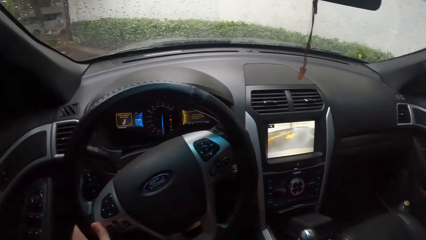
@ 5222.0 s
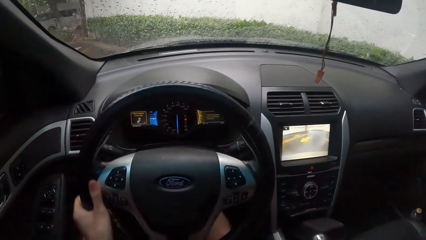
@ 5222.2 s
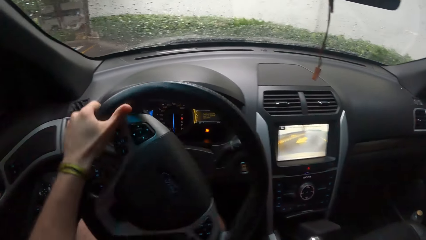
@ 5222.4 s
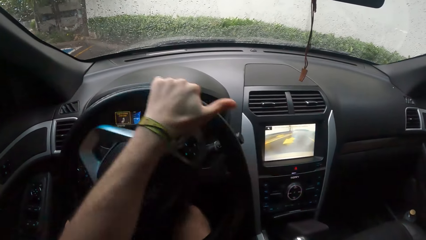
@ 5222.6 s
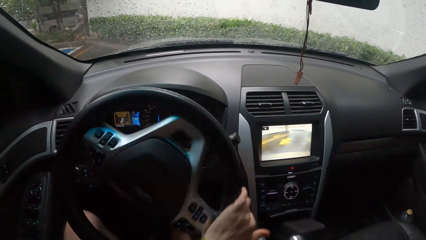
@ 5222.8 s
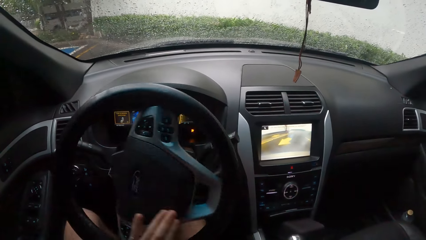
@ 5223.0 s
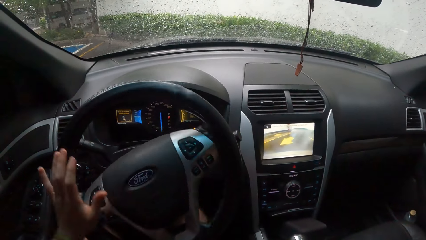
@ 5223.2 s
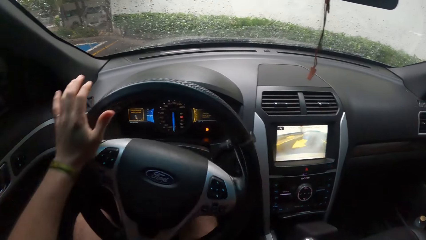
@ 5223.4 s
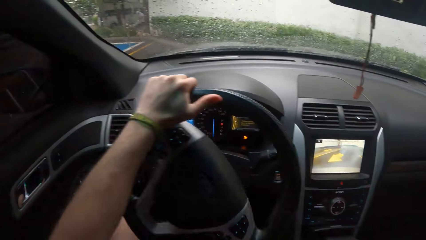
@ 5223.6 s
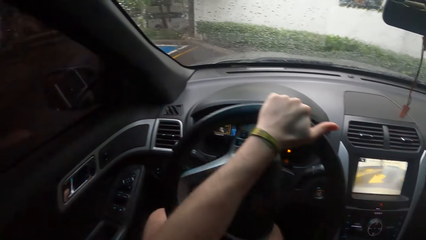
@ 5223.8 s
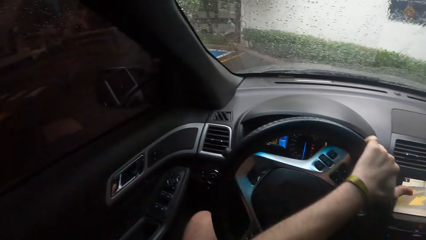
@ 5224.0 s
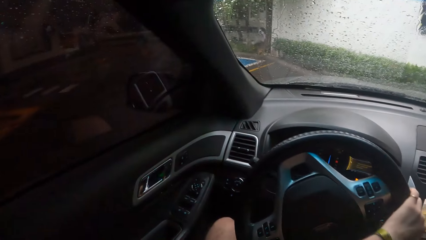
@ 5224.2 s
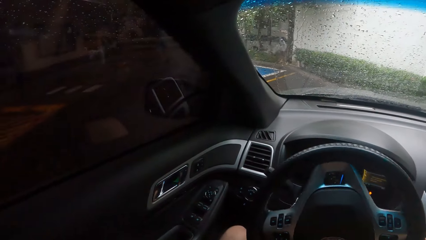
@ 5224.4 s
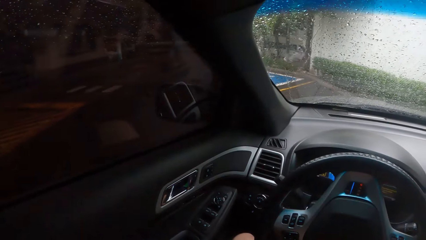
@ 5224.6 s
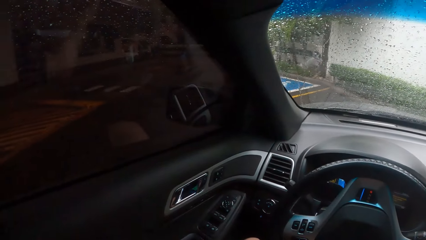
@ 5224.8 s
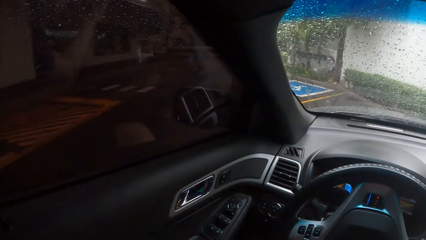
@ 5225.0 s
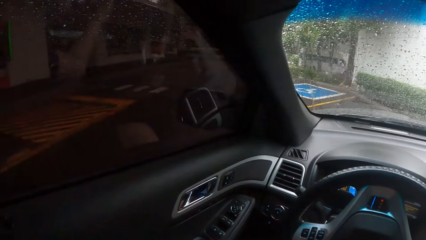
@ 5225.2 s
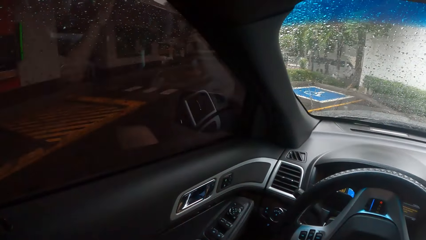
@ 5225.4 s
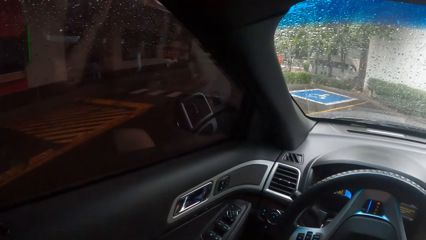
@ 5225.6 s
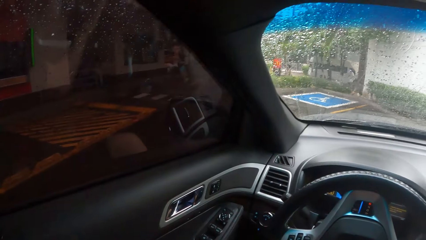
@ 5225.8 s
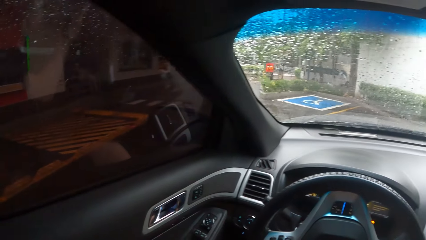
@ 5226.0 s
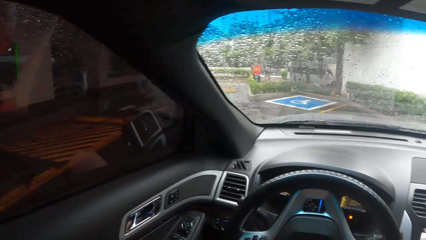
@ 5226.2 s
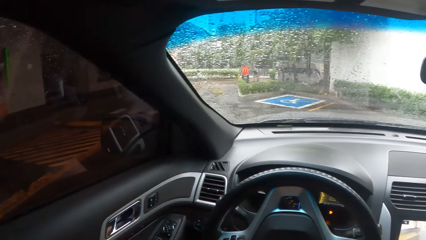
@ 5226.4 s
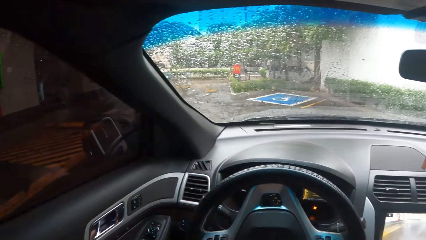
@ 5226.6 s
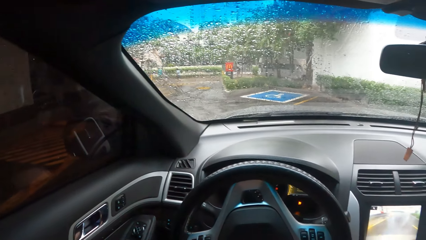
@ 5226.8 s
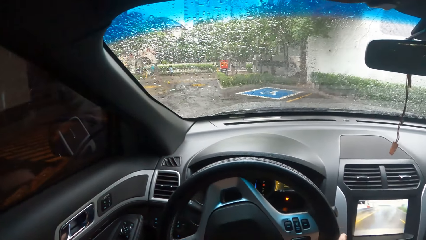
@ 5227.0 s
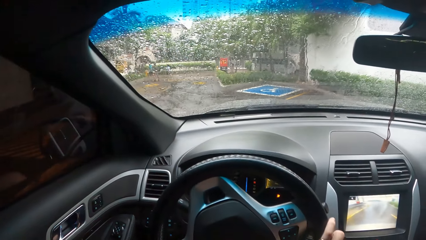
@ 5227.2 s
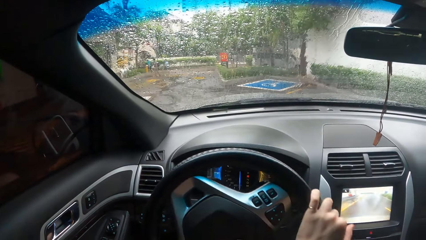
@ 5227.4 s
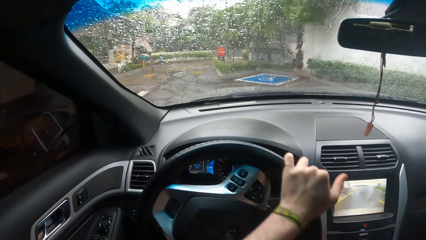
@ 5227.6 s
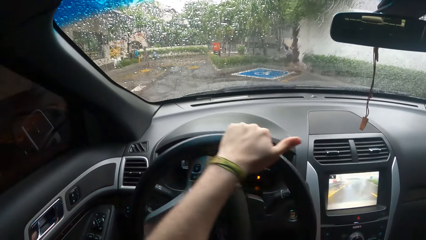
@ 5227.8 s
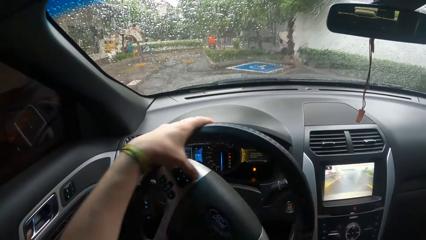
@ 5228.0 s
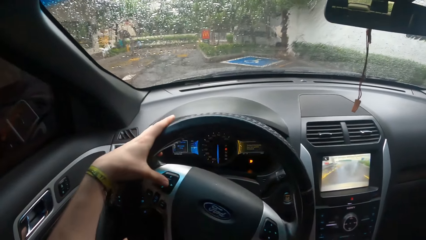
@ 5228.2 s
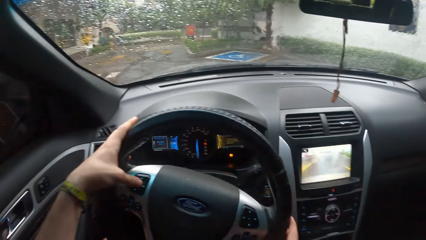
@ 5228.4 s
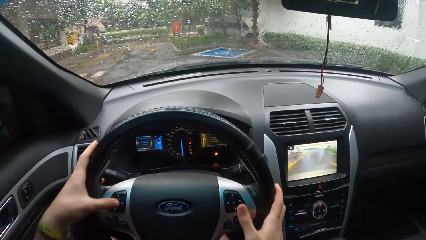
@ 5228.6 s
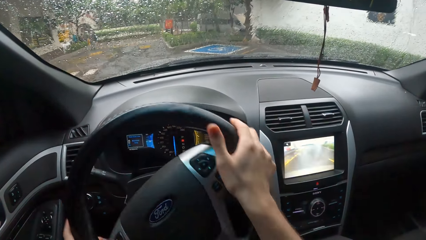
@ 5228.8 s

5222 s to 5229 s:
The camera wearer drives the car.

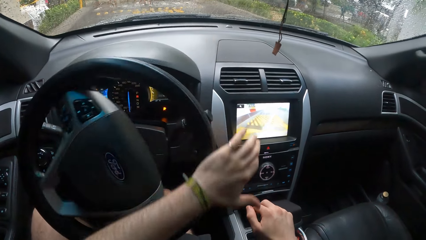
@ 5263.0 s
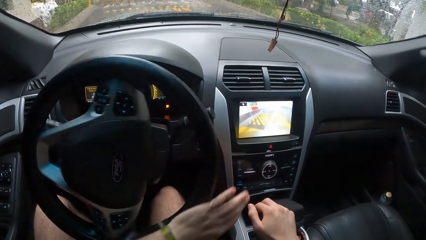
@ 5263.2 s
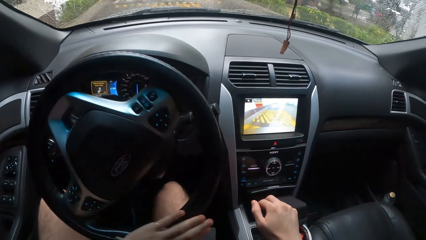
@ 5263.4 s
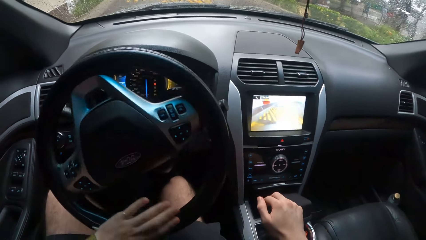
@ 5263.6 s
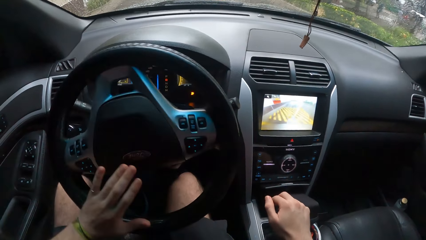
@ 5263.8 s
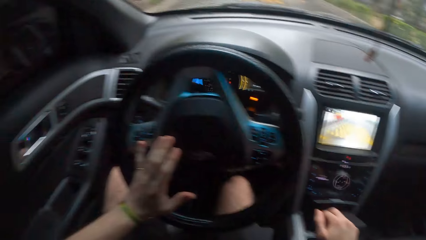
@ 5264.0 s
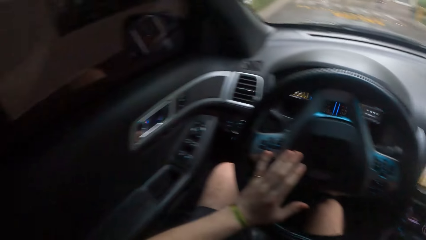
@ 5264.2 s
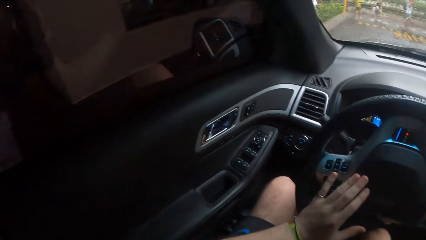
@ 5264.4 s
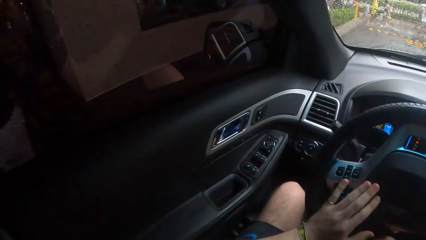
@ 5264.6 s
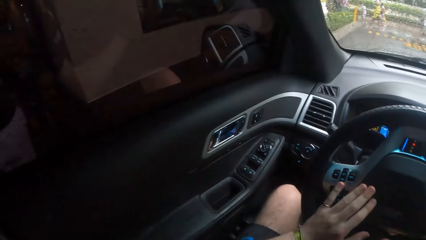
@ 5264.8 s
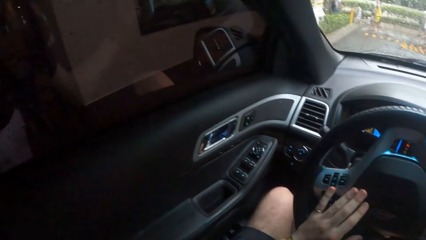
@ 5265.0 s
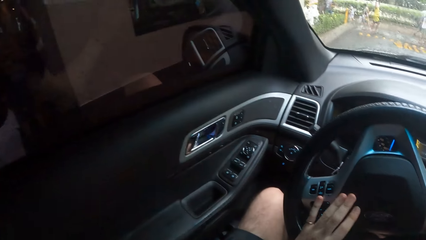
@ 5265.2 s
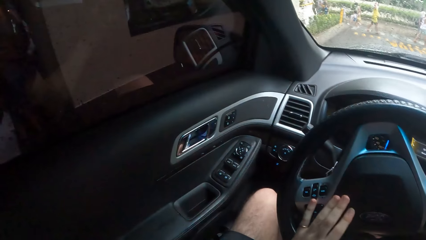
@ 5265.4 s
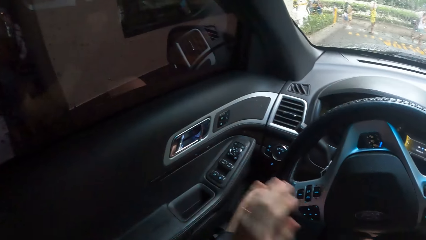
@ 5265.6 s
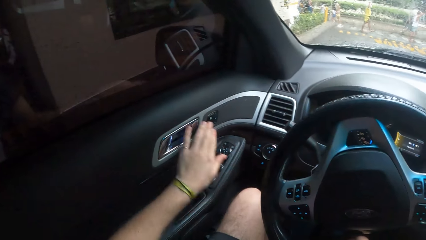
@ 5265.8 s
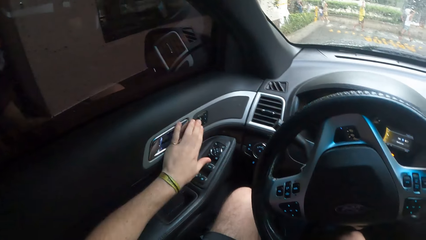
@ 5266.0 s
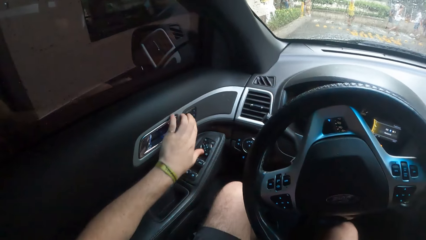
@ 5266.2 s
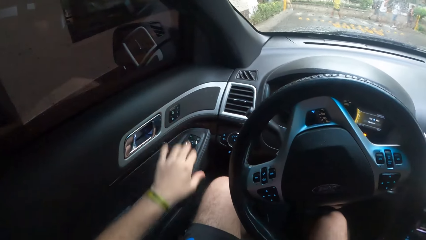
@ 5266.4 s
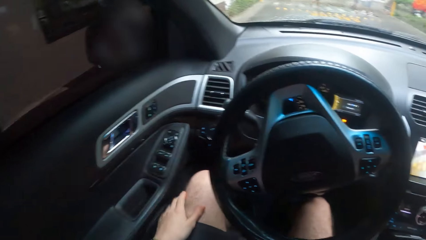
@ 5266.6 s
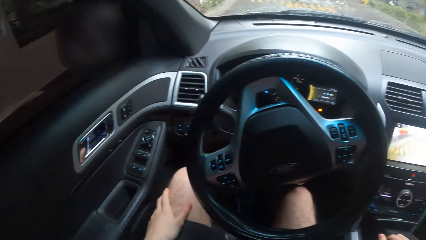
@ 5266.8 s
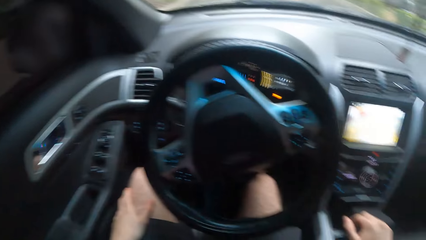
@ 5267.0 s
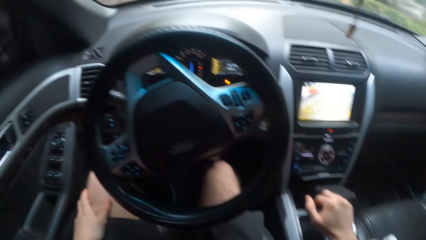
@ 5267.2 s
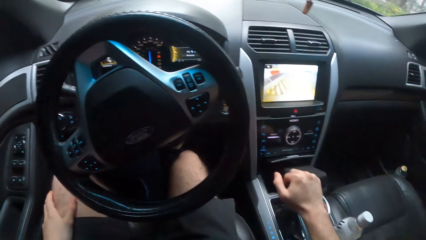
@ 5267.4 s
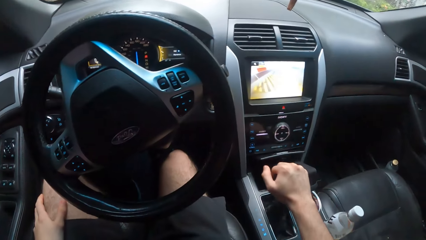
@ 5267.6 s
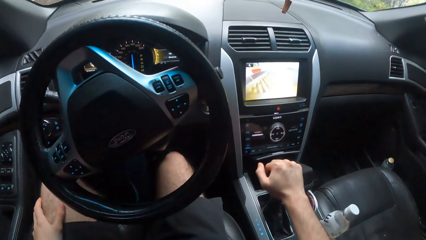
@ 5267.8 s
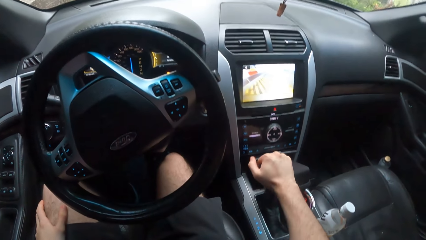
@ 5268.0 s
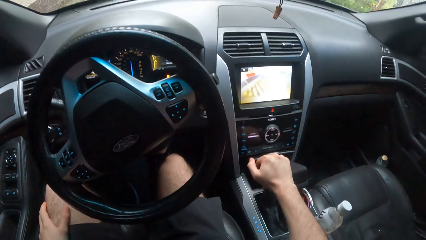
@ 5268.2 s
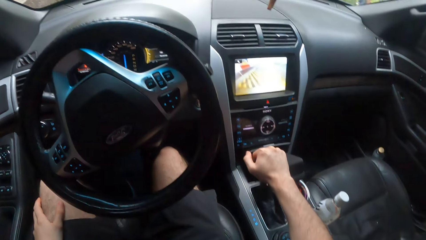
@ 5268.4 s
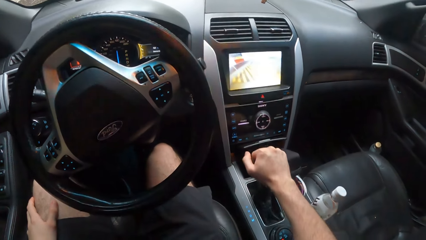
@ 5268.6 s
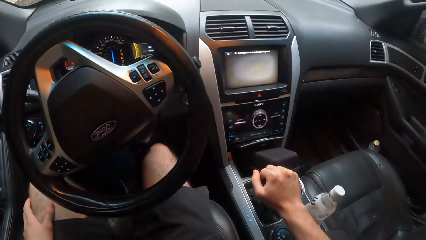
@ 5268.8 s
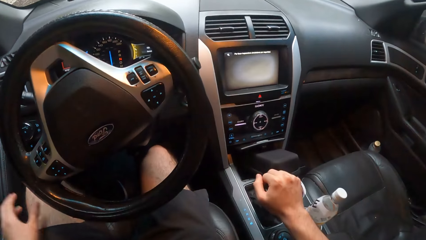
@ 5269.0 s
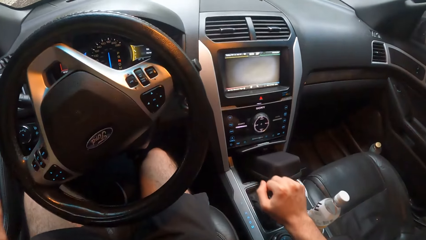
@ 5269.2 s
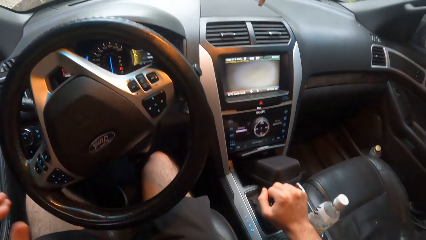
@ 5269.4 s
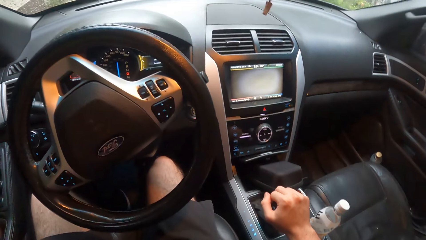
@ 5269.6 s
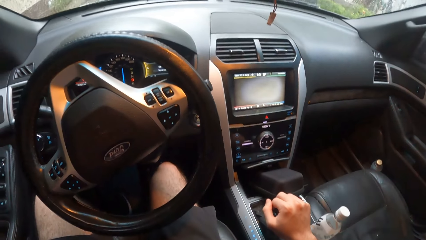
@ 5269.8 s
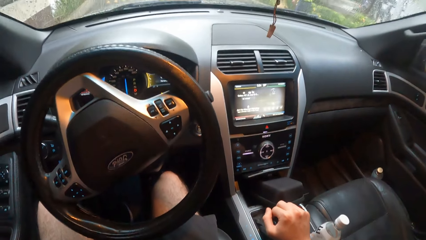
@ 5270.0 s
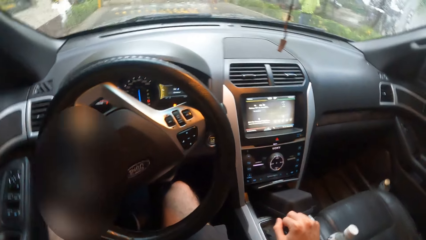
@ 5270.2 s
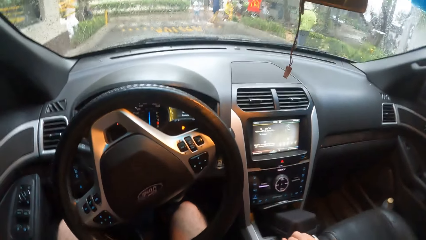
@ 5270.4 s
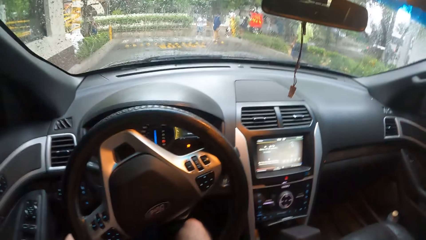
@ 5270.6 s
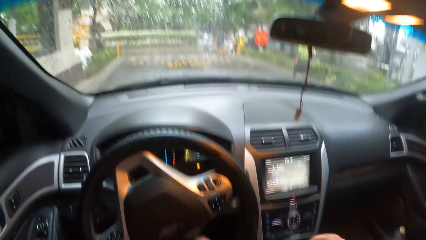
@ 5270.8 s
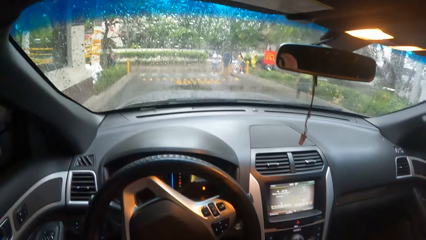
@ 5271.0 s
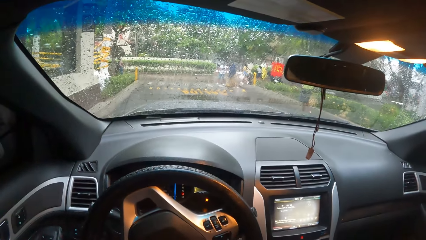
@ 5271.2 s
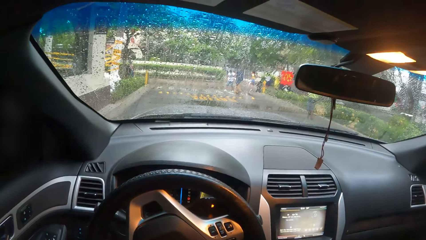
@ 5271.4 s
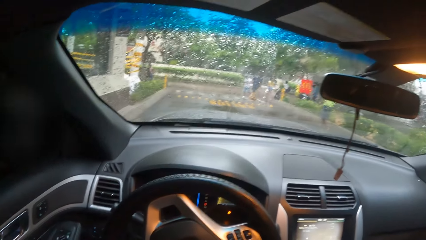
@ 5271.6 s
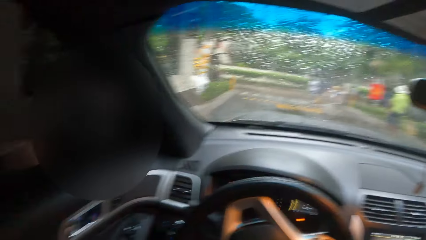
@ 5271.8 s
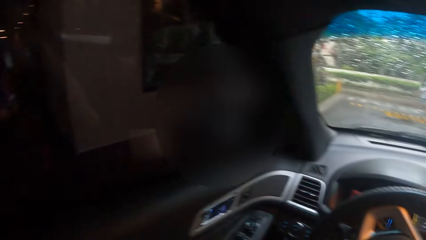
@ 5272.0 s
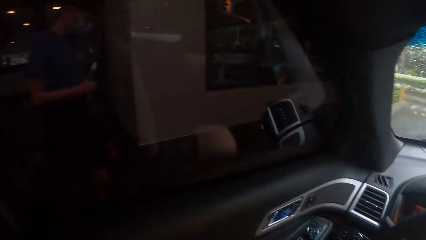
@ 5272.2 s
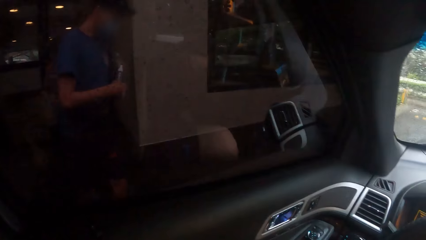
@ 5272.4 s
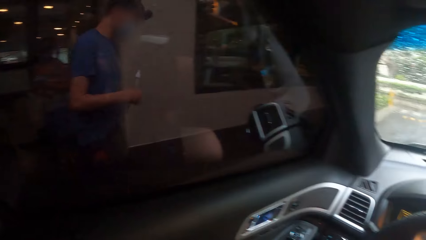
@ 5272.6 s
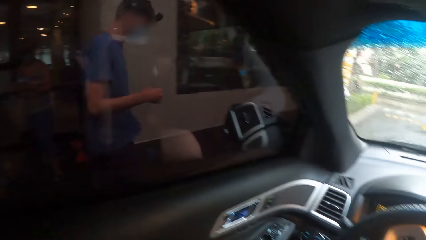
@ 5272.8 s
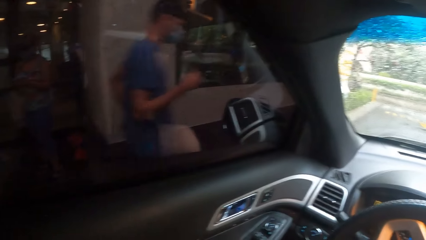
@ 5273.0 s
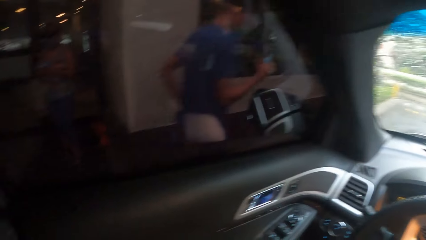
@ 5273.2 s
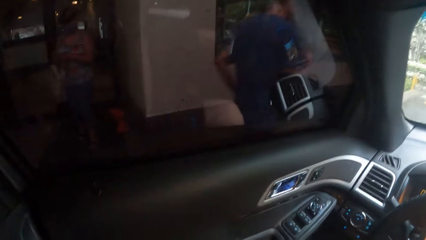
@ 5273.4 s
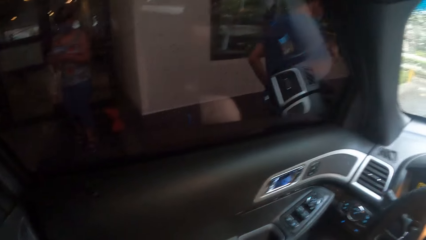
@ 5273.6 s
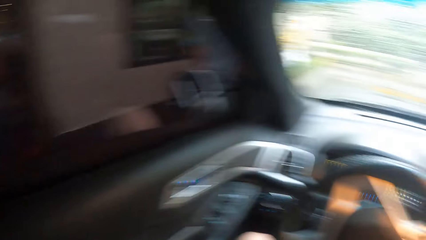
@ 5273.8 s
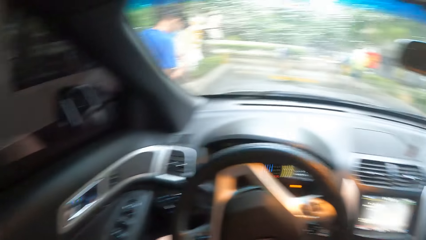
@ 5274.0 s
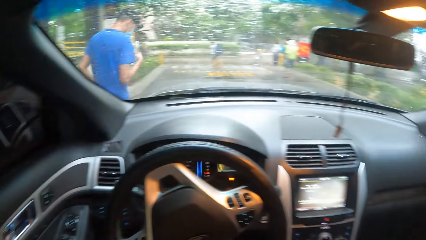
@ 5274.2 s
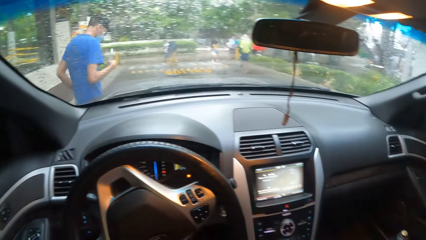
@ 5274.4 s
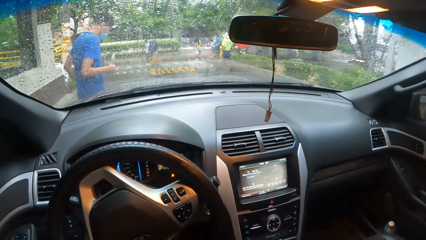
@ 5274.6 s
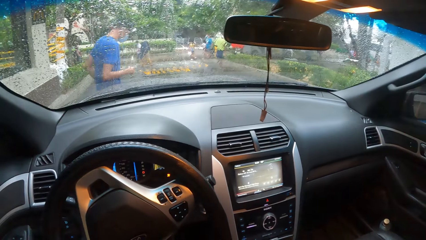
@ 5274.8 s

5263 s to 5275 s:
The camera wearer looks around. They stop the car. They look around the road.
